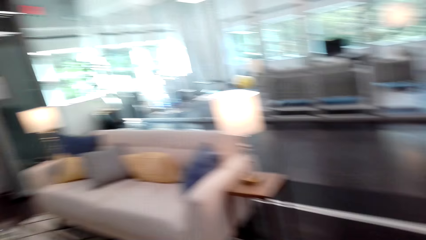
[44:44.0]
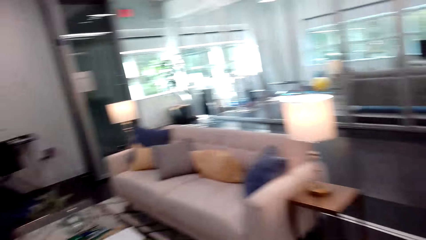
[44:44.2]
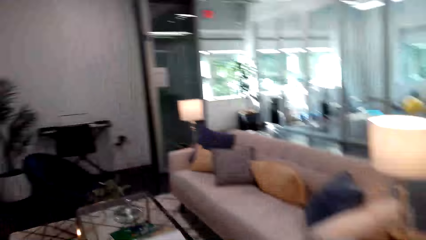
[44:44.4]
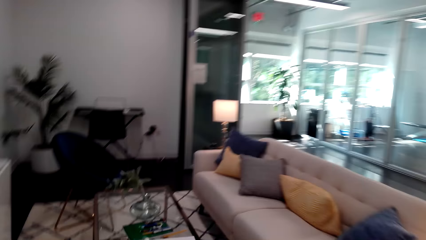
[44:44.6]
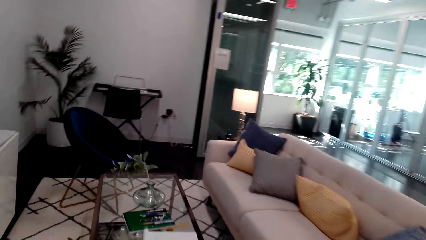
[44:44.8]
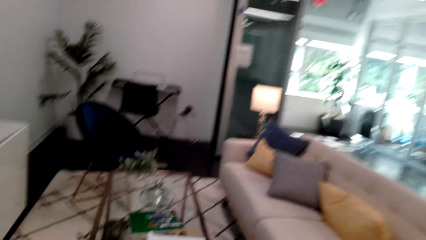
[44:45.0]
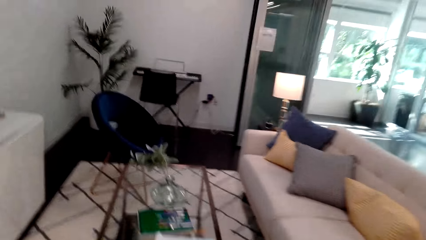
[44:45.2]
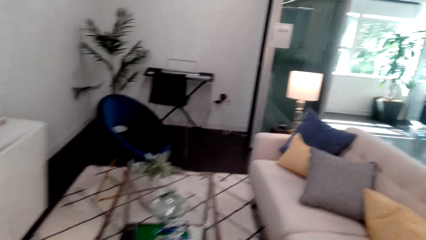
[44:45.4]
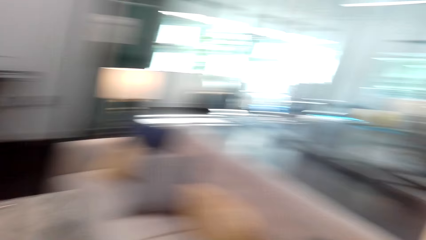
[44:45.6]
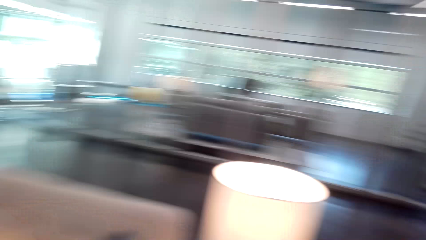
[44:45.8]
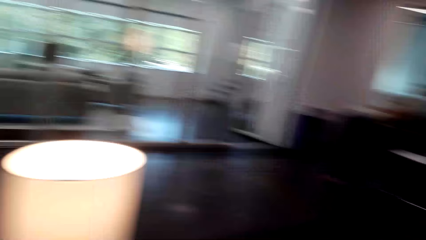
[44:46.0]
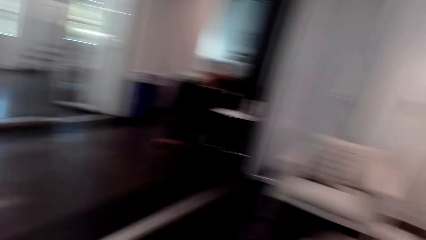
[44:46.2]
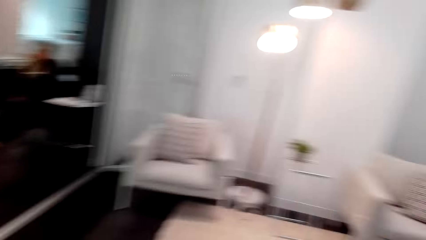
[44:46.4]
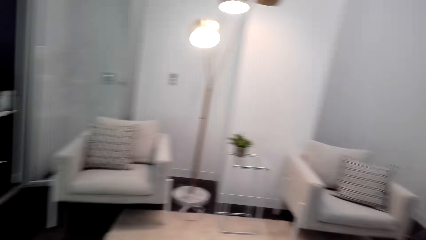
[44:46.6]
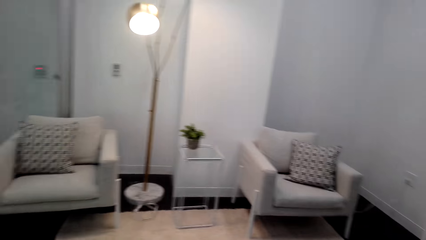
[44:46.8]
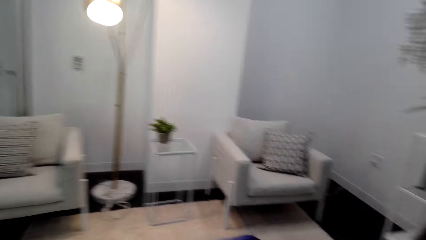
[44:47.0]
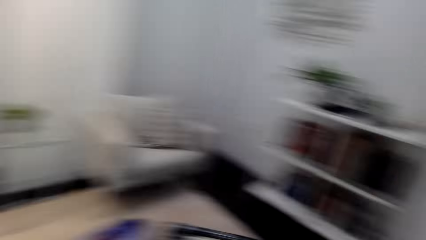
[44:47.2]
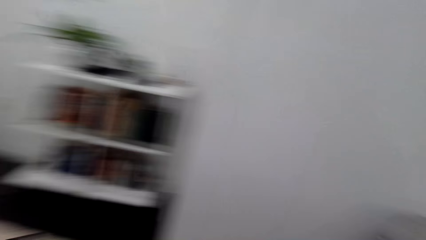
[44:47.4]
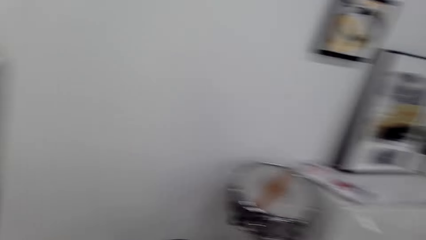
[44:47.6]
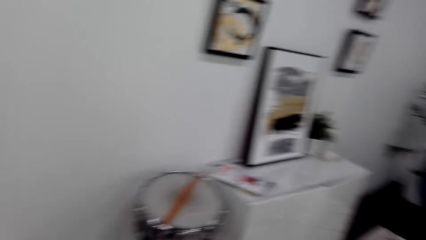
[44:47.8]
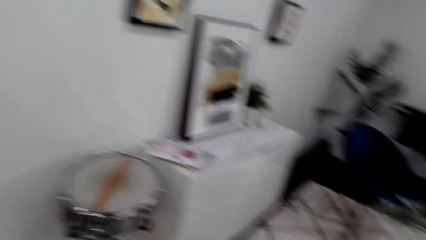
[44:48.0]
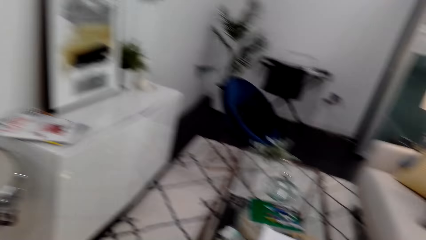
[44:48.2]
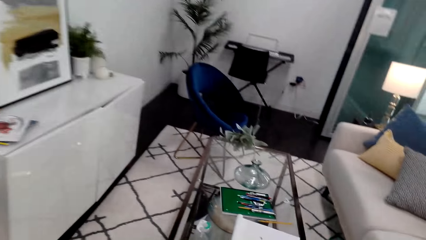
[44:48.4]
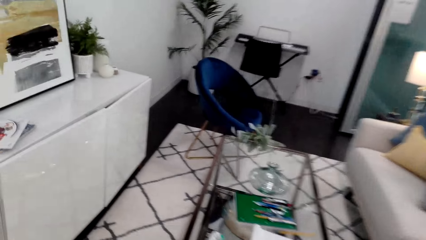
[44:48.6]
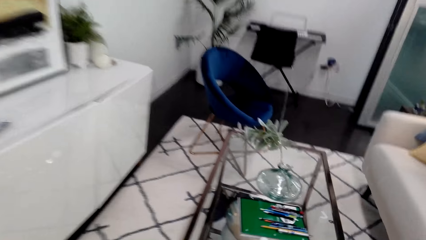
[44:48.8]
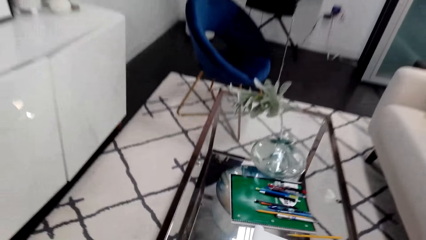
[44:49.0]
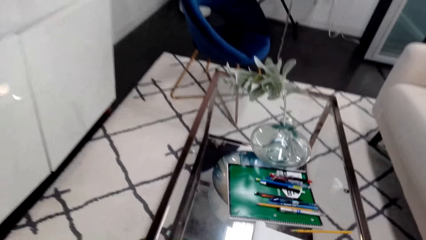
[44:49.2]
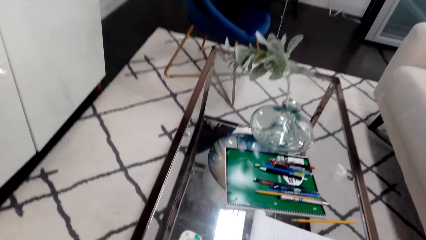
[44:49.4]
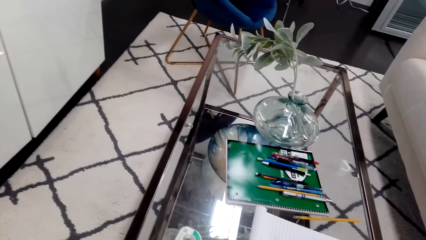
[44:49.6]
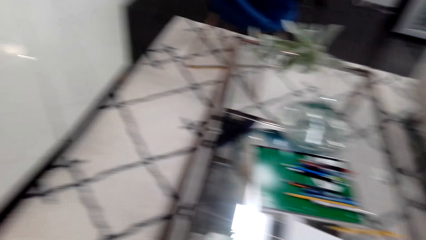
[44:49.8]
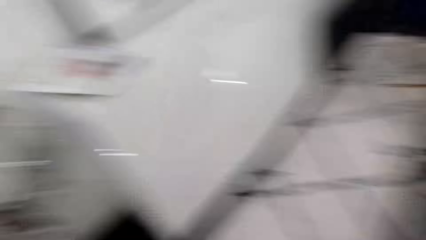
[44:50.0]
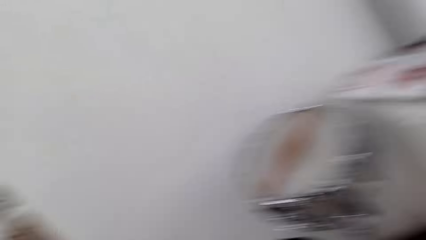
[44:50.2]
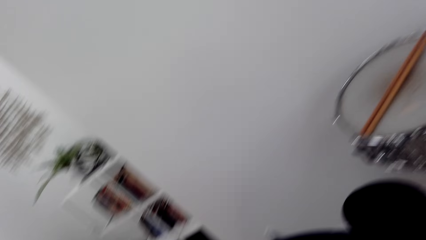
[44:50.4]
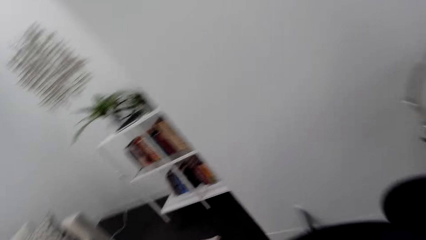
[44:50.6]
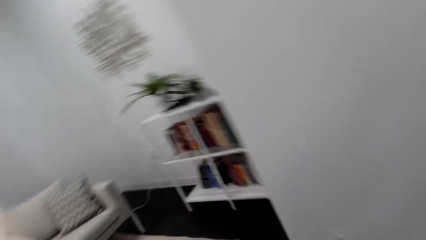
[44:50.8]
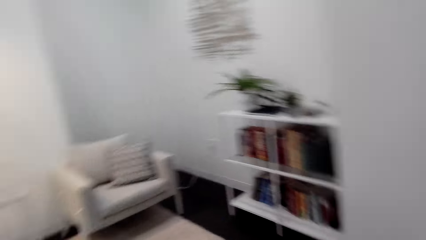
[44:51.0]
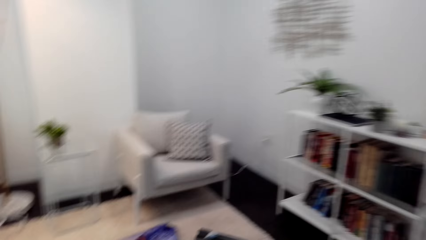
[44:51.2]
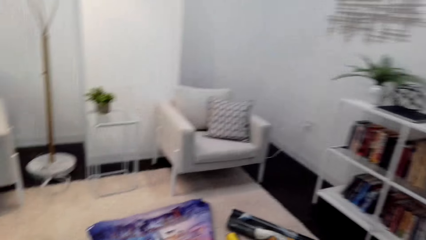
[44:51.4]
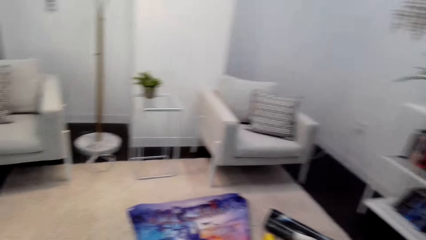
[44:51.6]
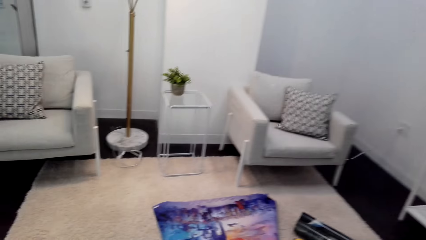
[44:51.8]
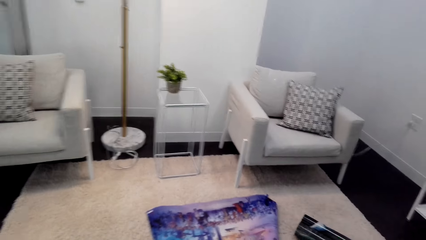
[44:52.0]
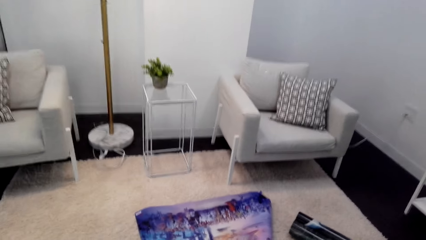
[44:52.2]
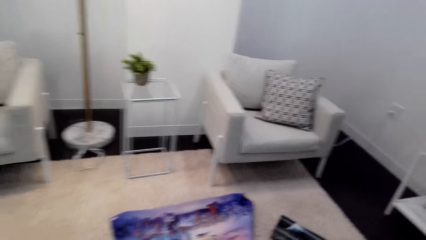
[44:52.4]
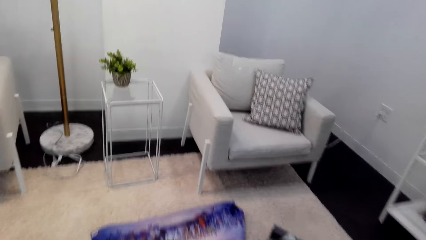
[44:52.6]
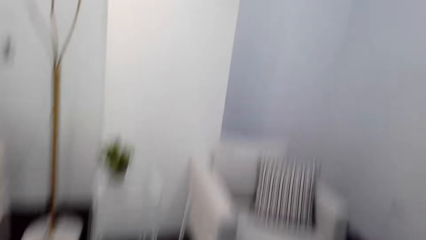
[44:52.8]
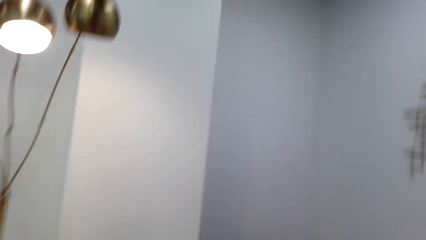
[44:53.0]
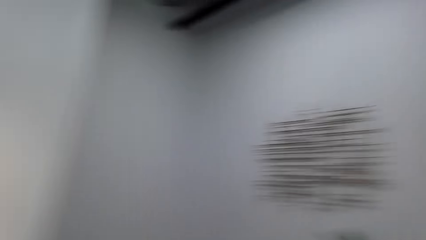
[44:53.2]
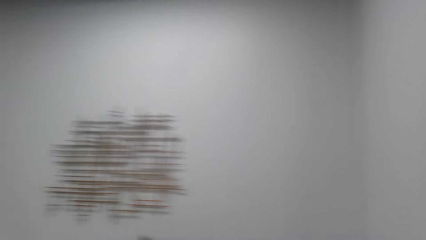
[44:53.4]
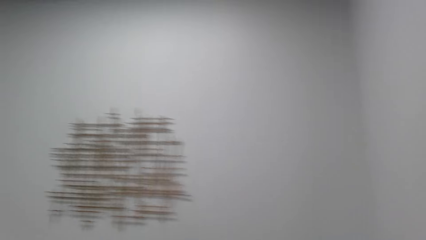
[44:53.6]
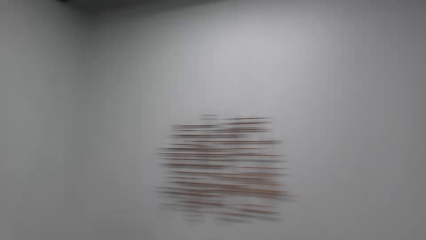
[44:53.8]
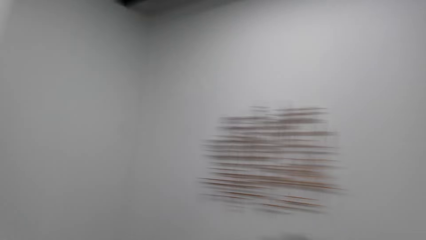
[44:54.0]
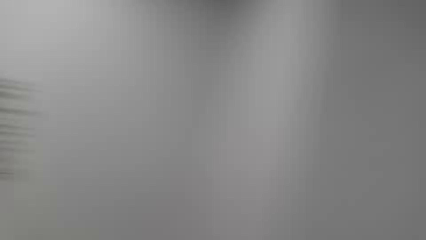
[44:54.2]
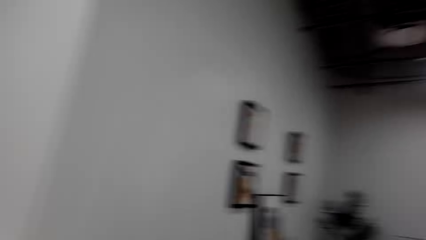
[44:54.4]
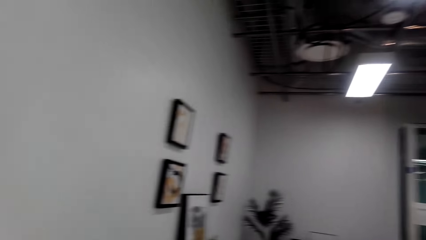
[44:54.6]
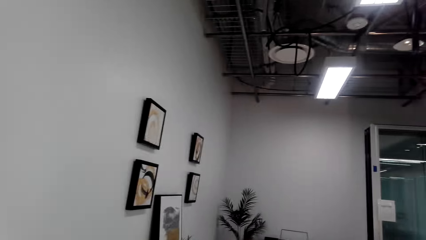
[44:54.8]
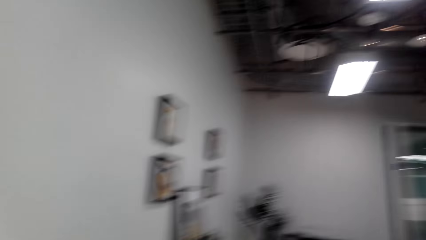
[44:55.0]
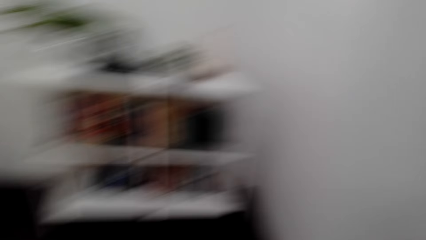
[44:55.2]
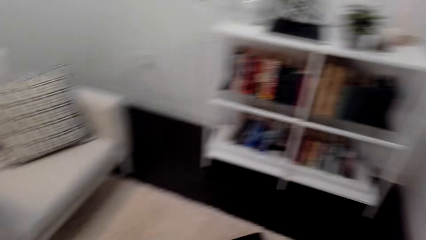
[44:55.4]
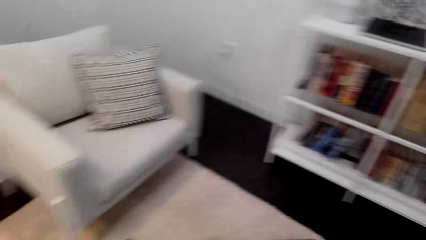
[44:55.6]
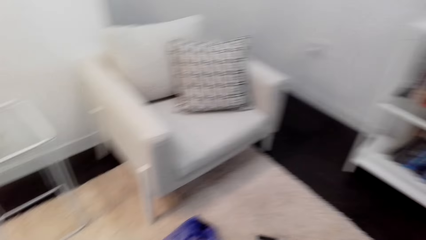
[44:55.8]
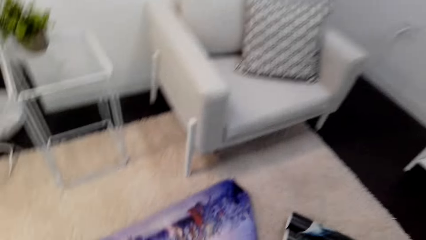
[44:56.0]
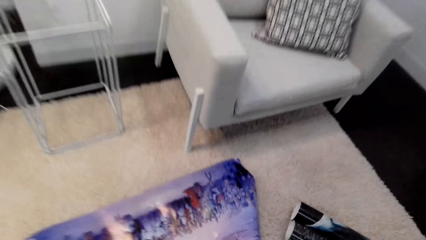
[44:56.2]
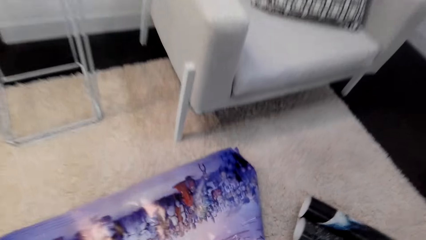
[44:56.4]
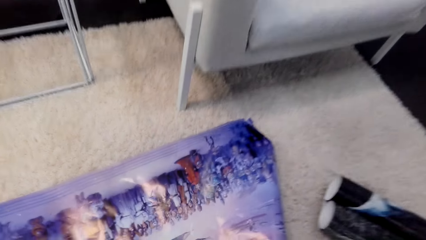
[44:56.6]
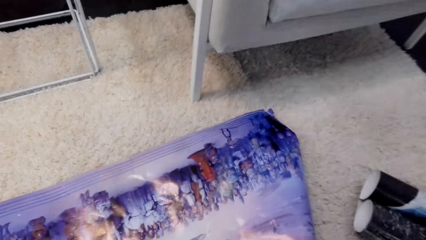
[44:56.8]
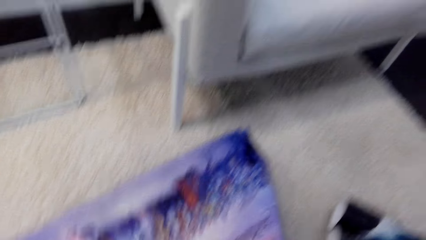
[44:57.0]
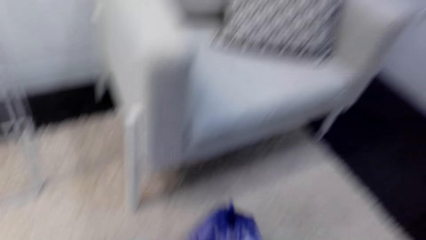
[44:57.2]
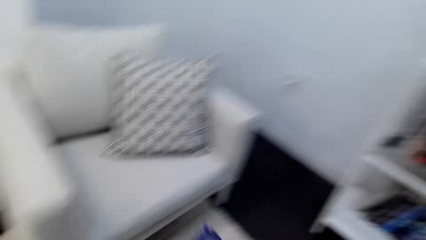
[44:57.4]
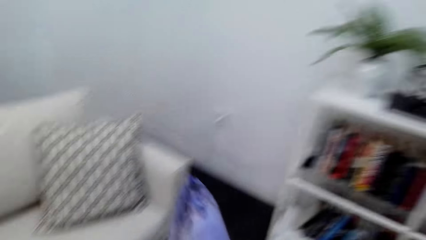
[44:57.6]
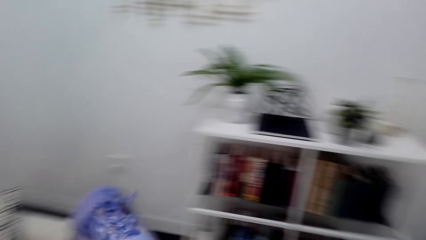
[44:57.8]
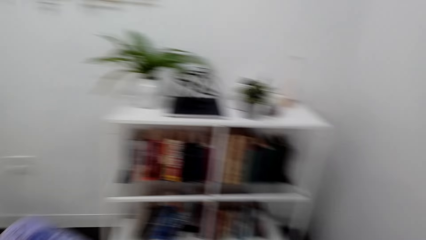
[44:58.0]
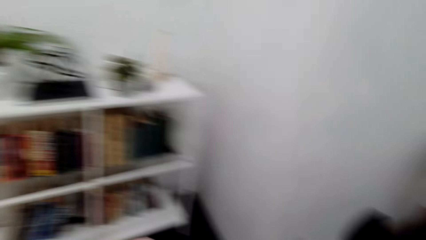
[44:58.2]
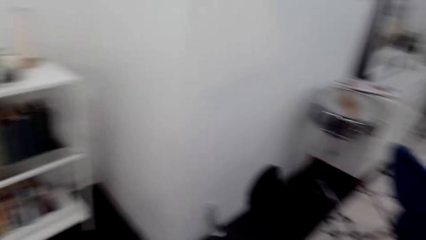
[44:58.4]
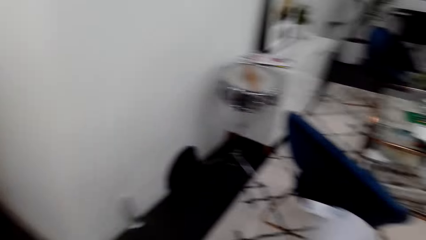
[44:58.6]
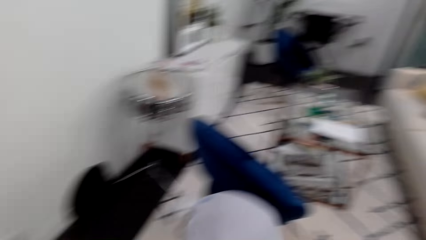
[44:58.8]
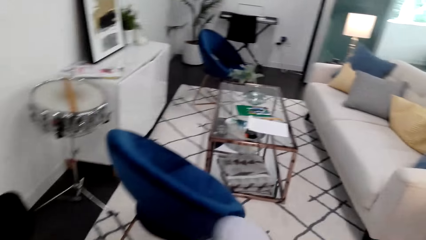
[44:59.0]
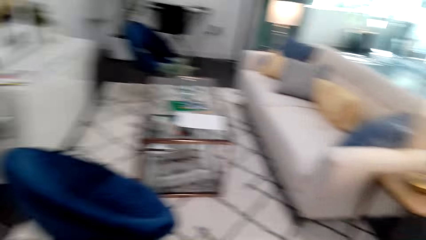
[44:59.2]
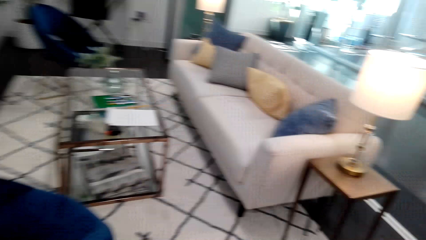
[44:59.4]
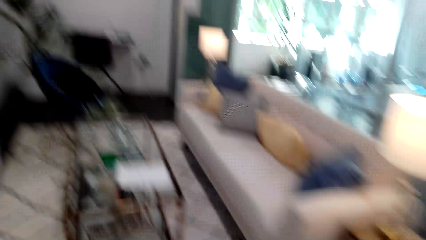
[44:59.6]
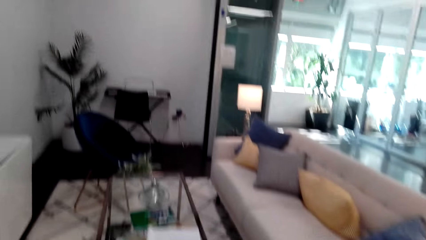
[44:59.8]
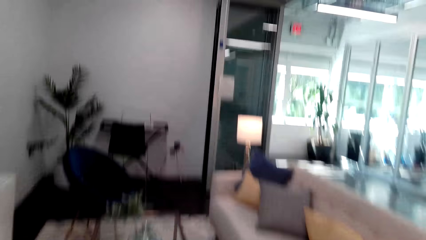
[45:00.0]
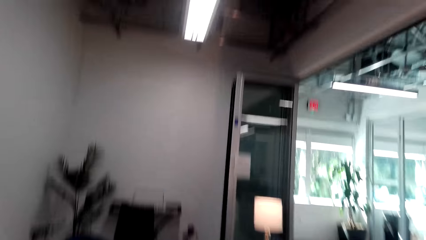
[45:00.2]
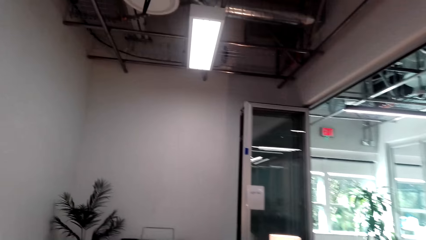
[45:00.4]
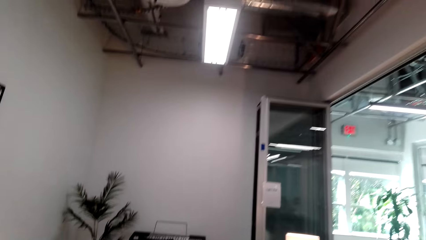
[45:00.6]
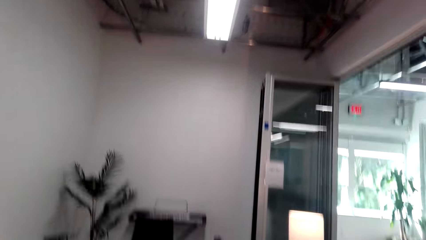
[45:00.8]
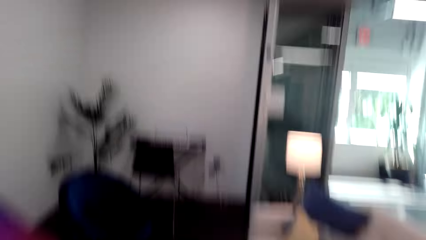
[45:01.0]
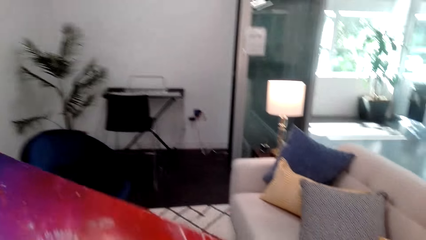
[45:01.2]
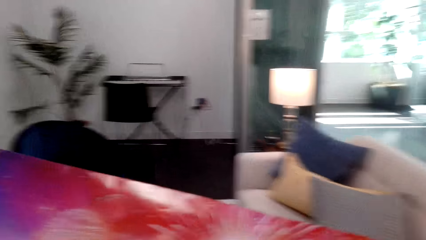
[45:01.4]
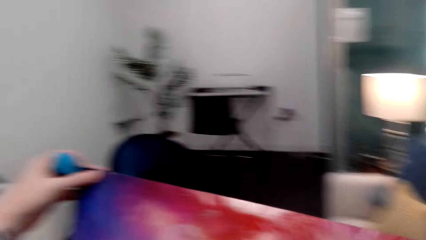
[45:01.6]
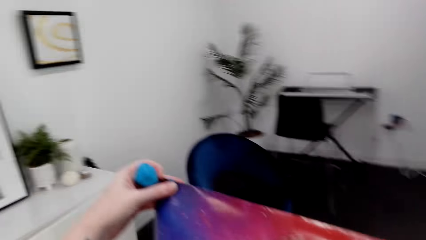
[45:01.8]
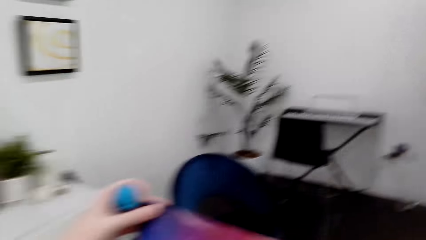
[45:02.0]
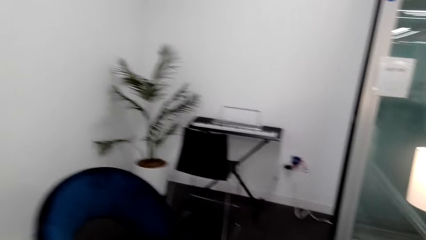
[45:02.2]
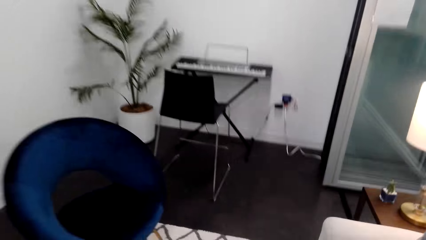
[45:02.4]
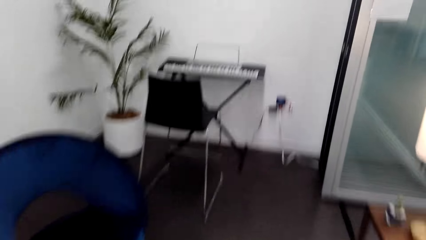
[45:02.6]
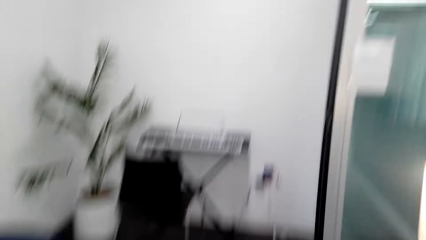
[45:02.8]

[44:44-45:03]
The camera wearer talks to a lady. They pick a poster from the floor. They move around the room.
